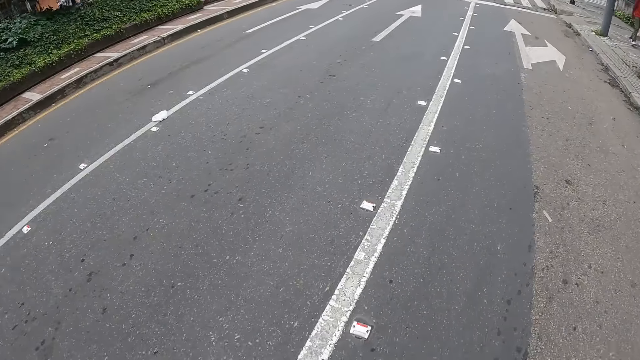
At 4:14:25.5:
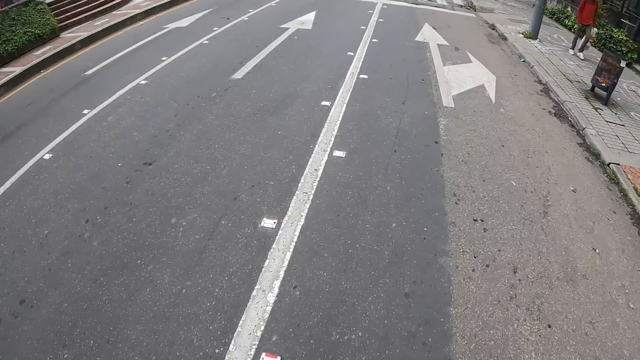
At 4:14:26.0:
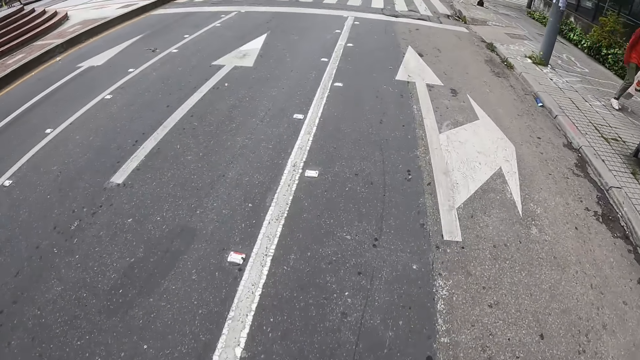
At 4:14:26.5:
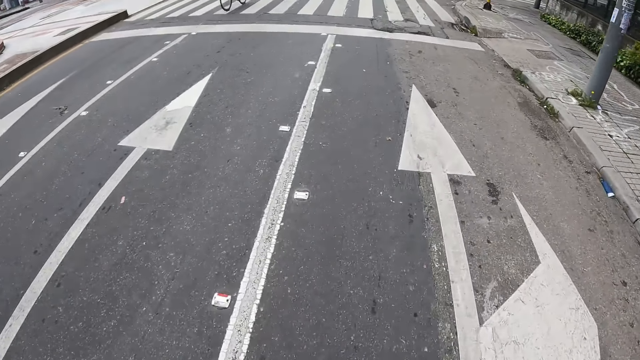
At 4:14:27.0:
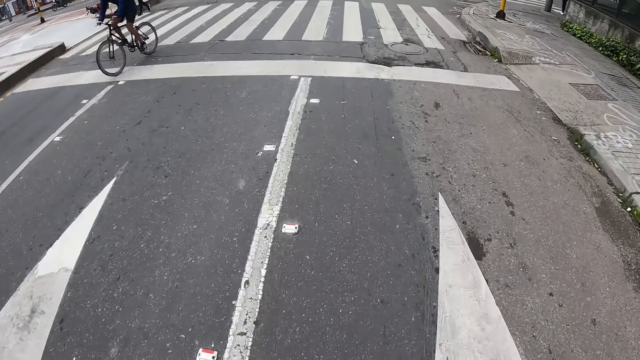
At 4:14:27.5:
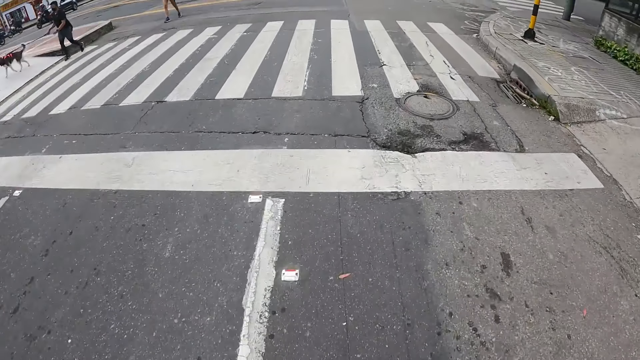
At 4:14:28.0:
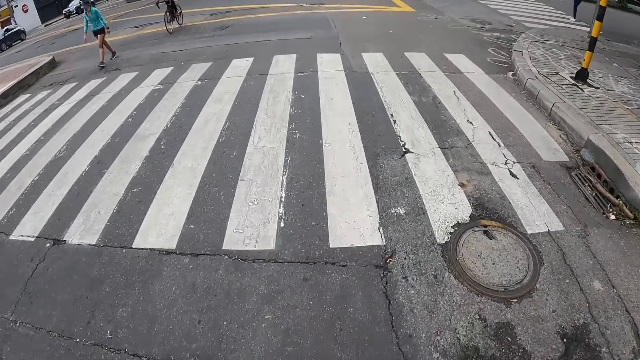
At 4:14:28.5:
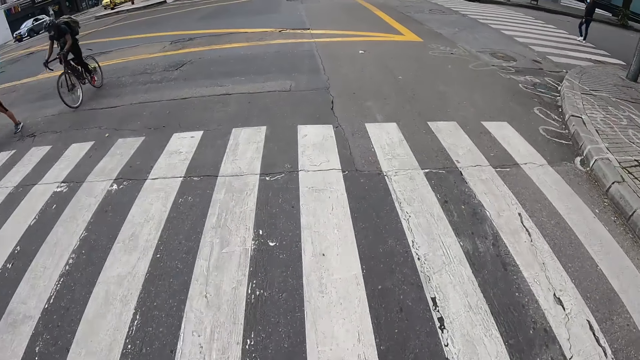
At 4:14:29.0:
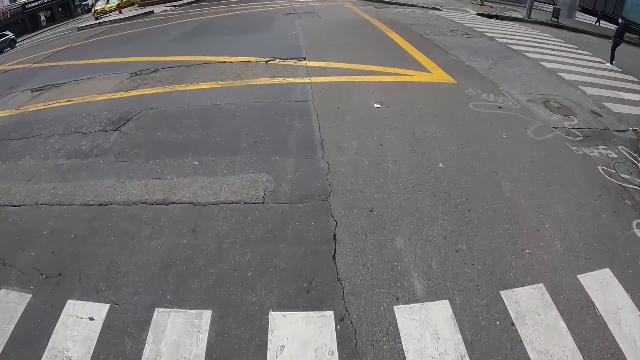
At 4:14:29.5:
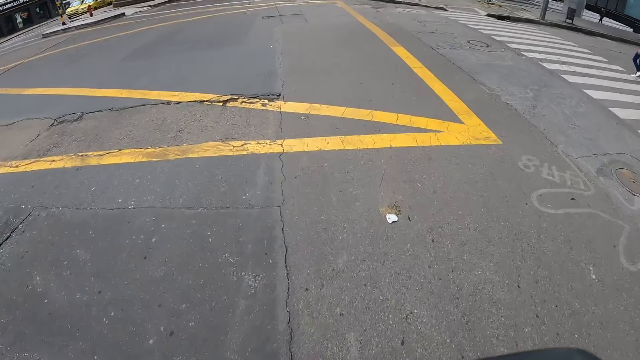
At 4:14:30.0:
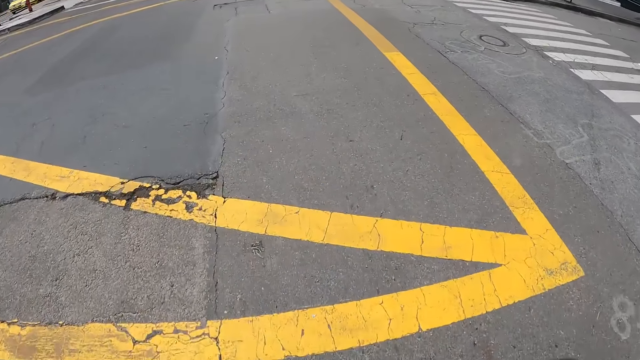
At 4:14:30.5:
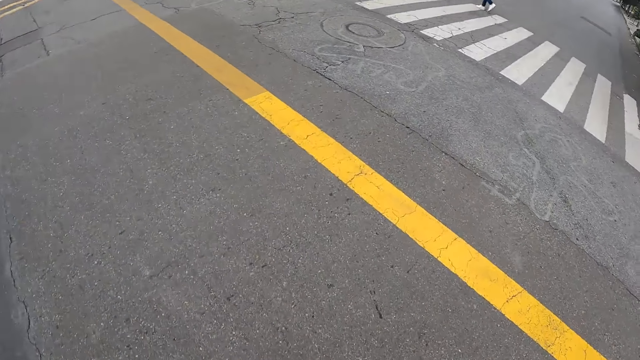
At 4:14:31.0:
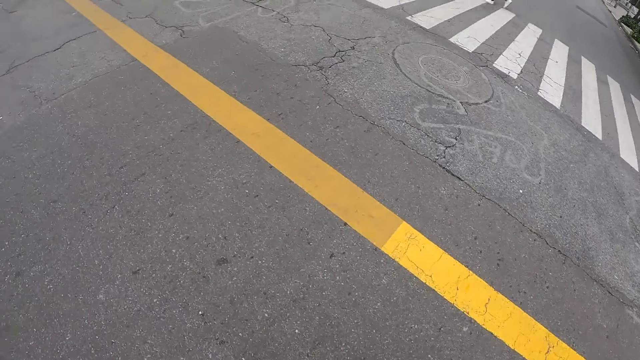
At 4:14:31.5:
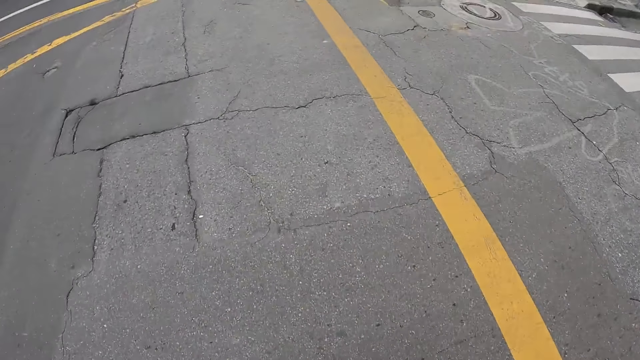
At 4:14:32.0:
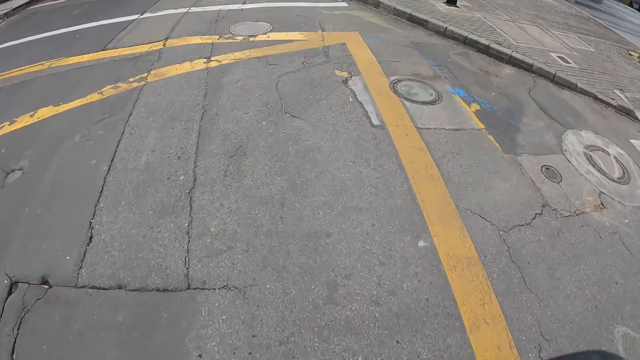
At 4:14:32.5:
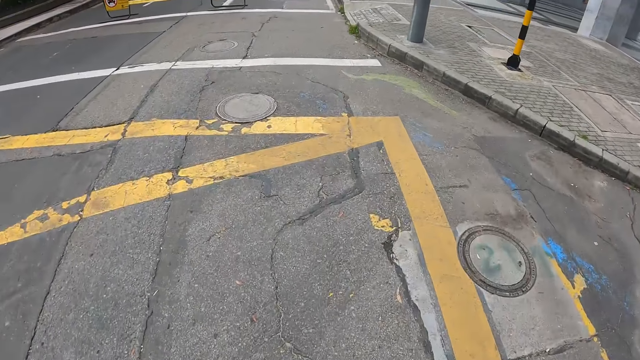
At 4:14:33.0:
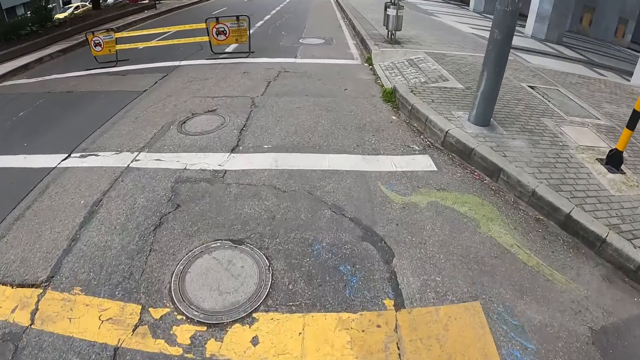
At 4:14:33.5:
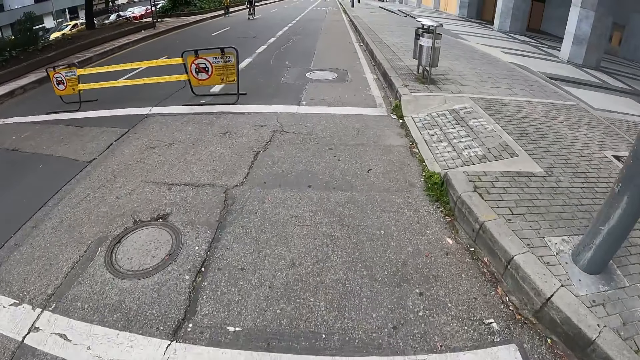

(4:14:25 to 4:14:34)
A bicycle rides past the camera wearer. The camera wearer skates past a woman. A black car drives past them. A black car drives past them again. A bicycle rides past them.

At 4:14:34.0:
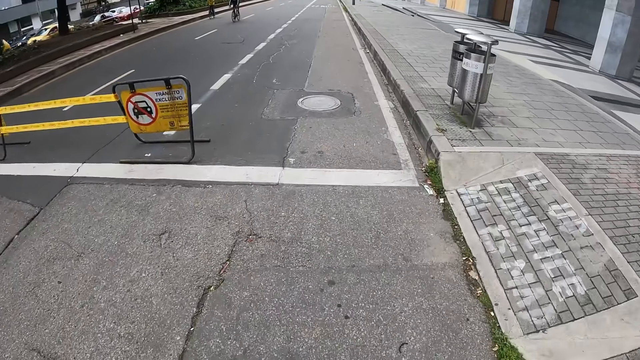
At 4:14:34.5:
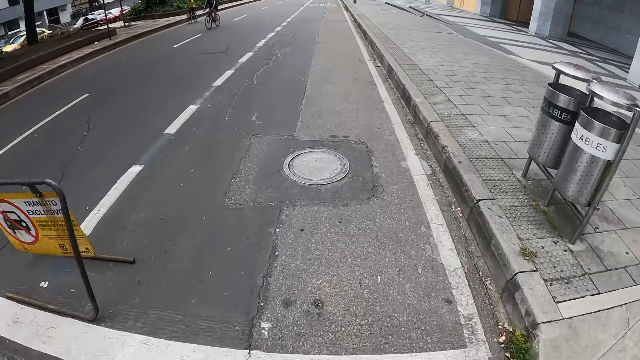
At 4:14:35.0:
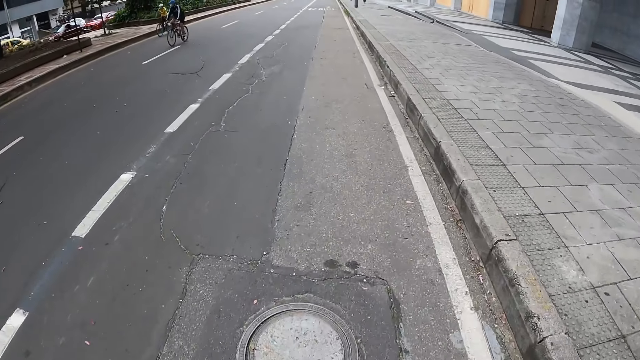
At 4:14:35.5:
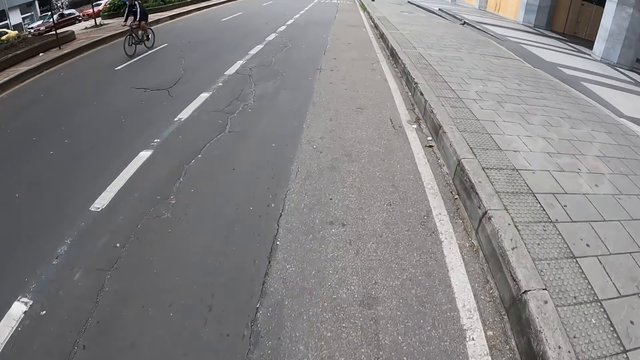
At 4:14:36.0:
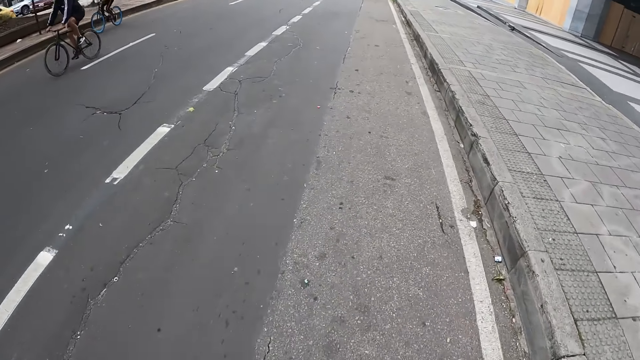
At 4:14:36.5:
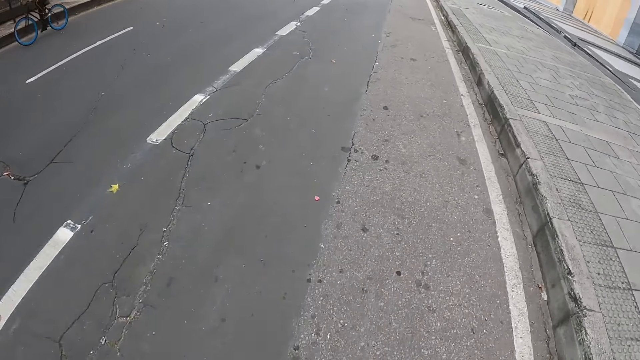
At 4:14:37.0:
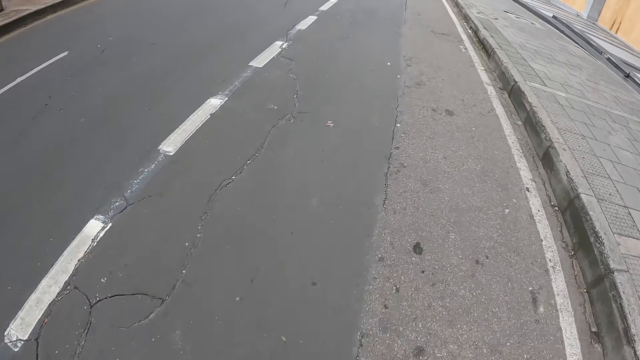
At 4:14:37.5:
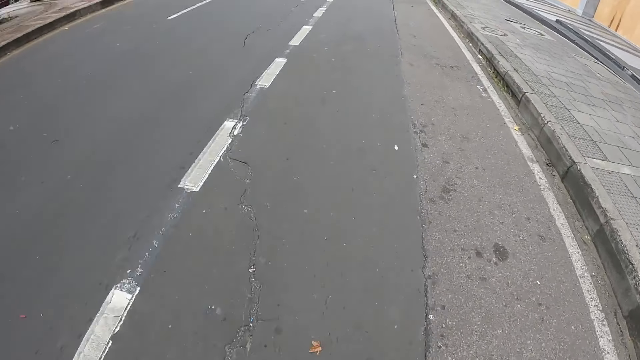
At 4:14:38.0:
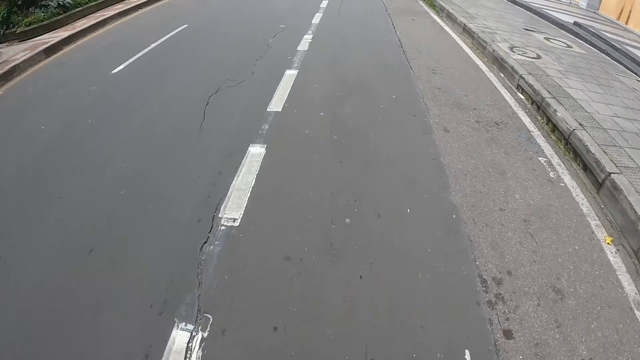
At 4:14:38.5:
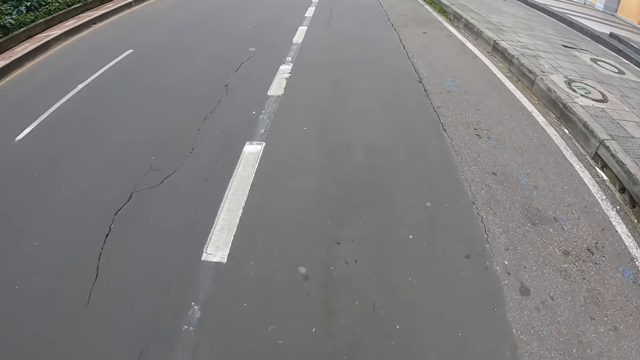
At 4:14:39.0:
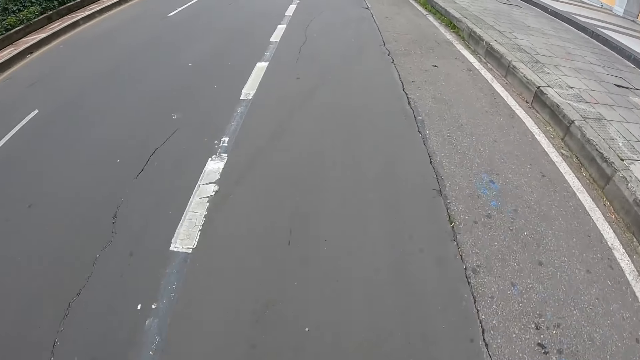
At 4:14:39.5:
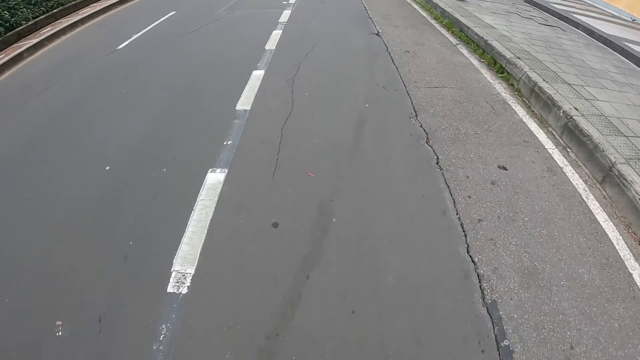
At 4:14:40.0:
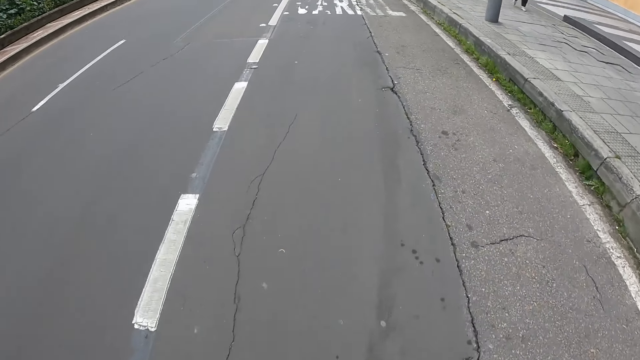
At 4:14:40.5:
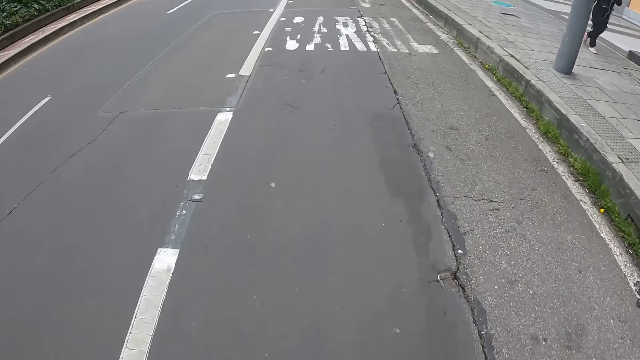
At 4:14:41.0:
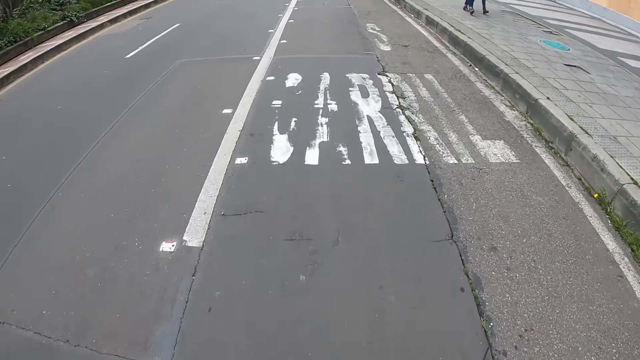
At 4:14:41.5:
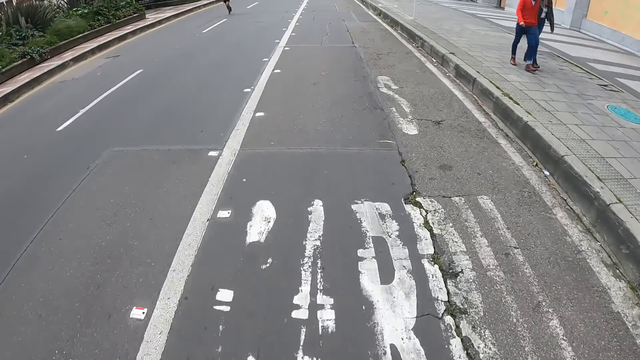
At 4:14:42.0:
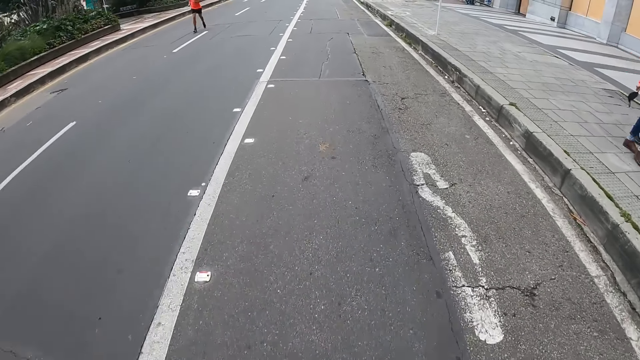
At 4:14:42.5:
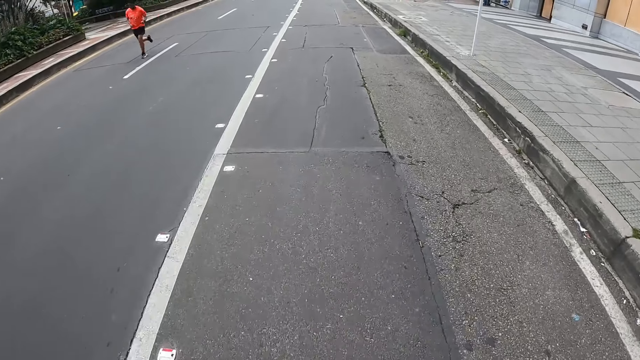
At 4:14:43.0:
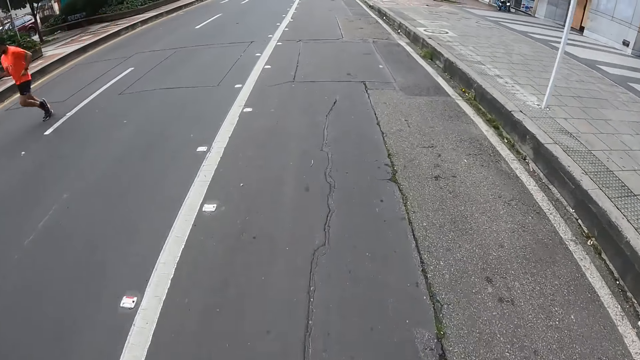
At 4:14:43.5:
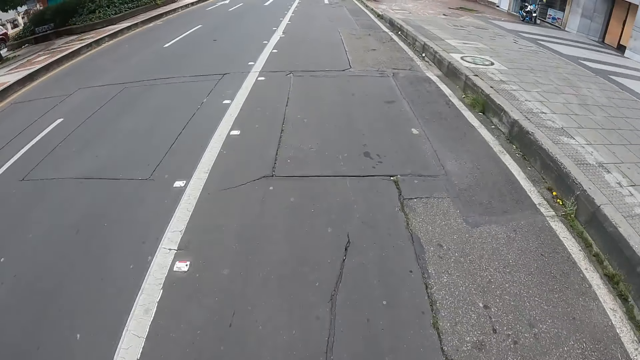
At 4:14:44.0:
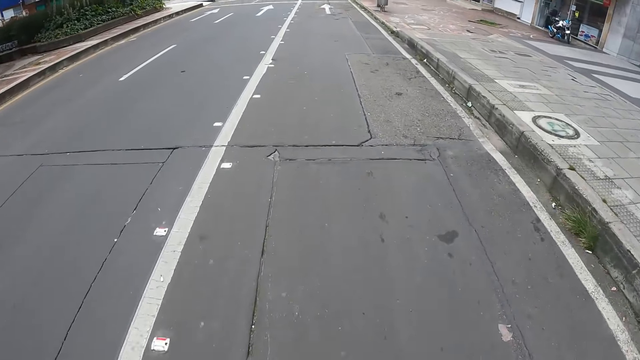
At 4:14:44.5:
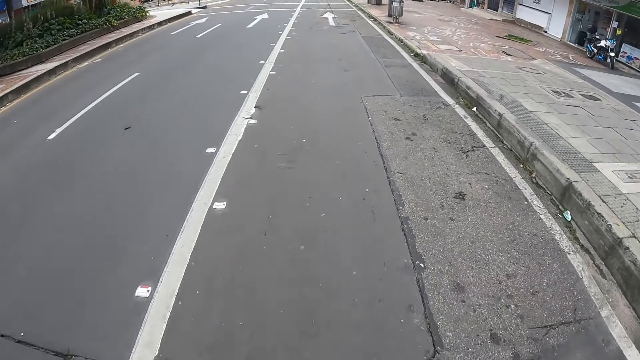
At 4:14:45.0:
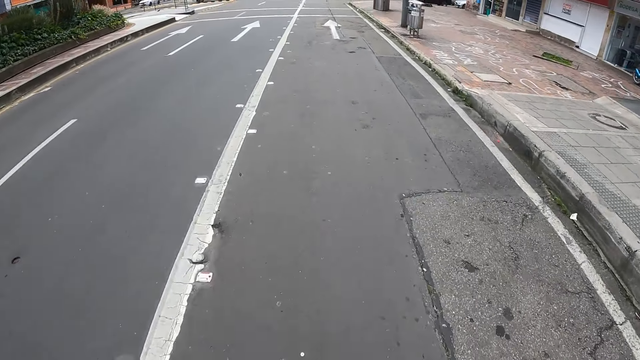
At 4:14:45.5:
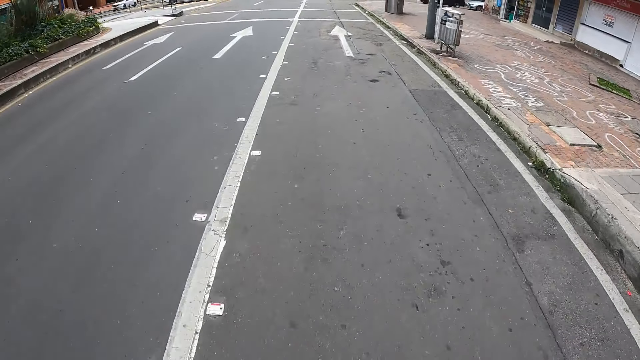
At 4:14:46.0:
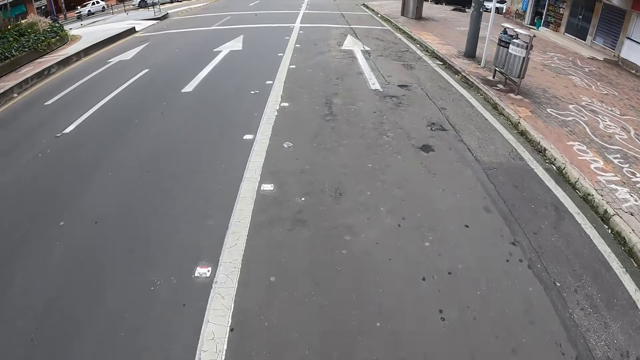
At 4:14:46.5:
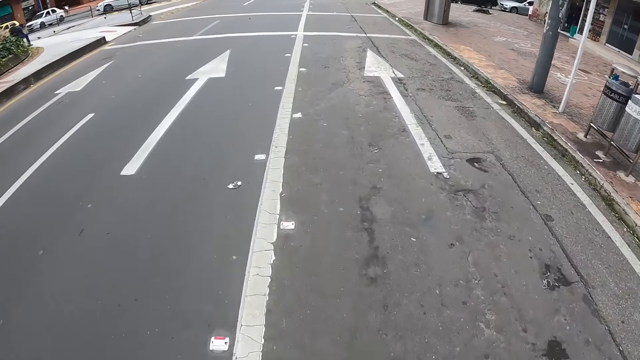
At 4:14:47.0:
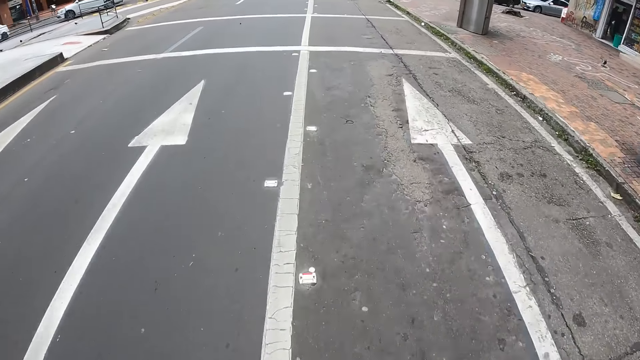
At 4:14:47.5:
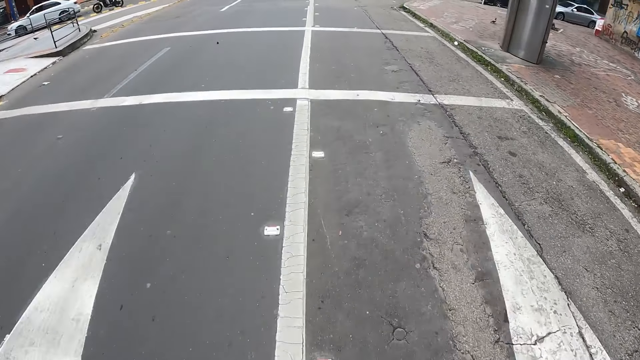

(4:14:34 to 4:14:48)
A bicycle rides past the camera wearer. The camera wearer swings his left hand. A man runs past him. A white car drives past him. A white car drives past him again.
